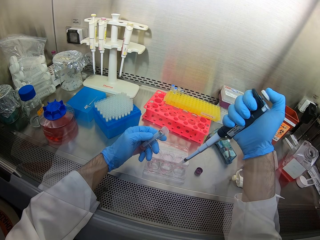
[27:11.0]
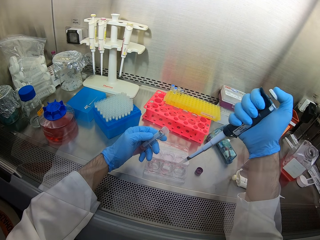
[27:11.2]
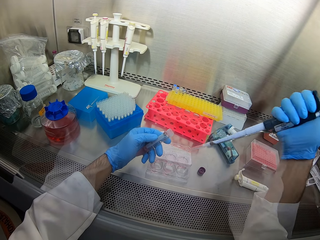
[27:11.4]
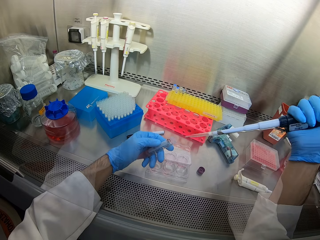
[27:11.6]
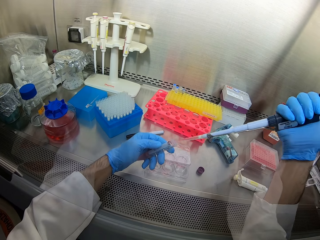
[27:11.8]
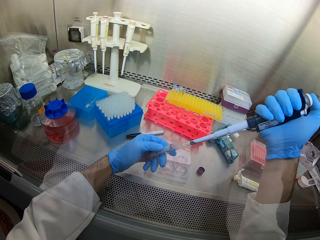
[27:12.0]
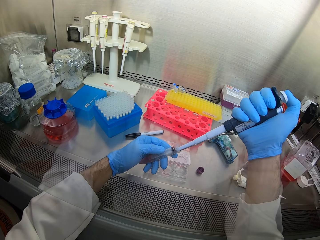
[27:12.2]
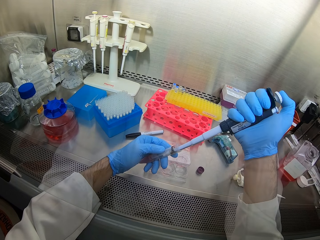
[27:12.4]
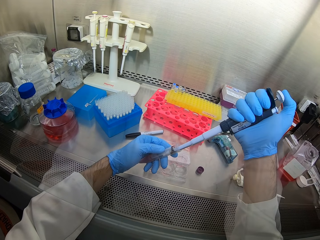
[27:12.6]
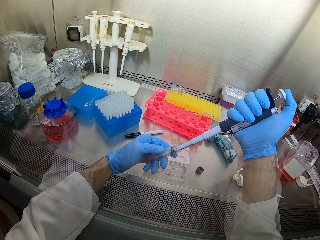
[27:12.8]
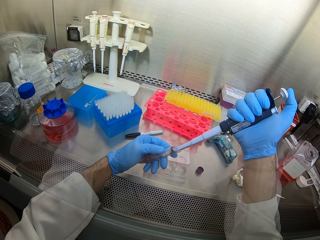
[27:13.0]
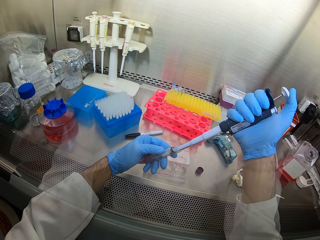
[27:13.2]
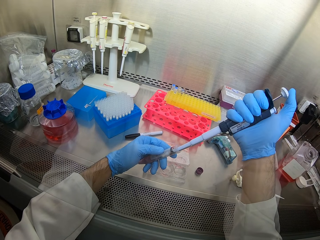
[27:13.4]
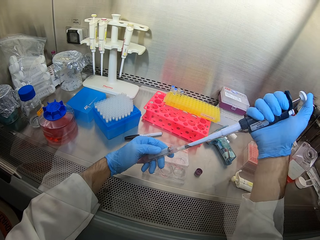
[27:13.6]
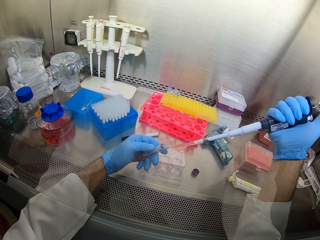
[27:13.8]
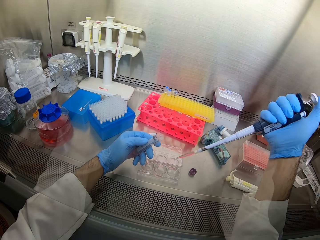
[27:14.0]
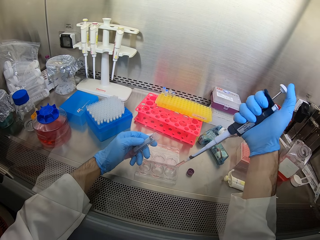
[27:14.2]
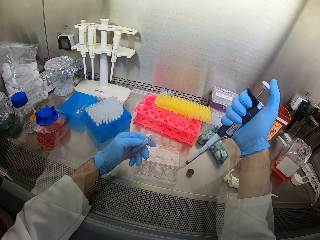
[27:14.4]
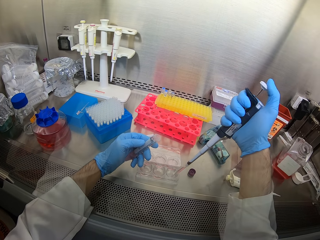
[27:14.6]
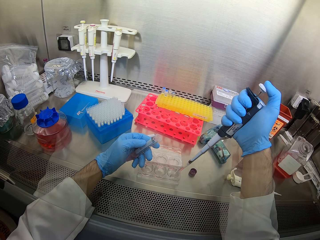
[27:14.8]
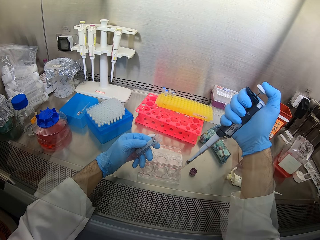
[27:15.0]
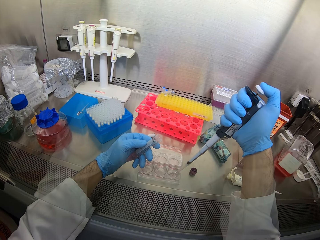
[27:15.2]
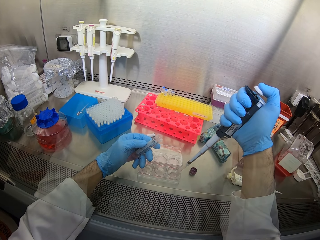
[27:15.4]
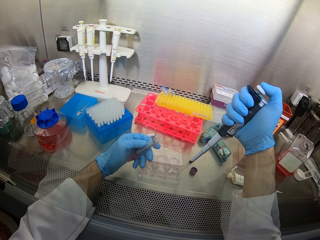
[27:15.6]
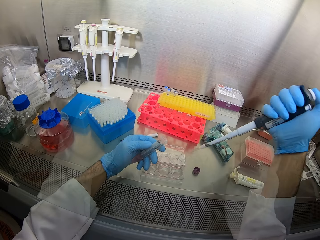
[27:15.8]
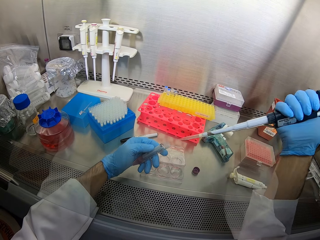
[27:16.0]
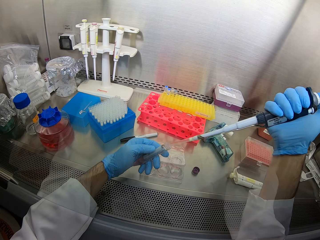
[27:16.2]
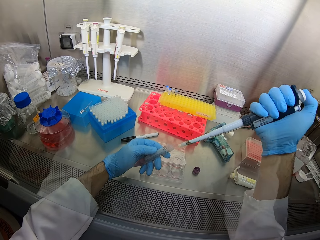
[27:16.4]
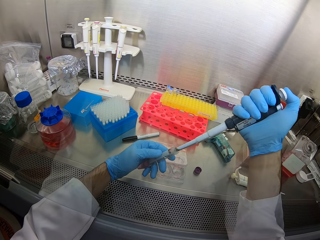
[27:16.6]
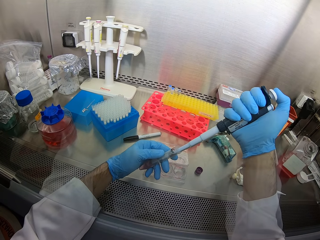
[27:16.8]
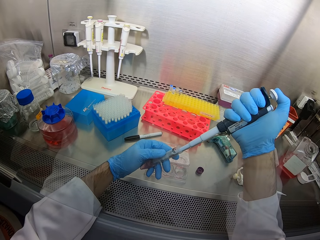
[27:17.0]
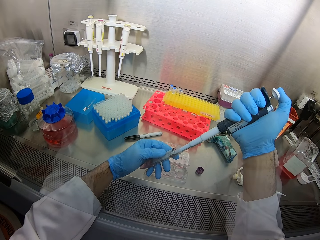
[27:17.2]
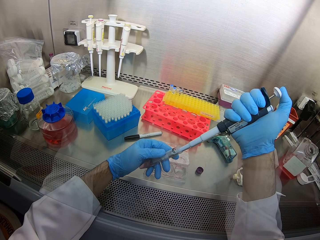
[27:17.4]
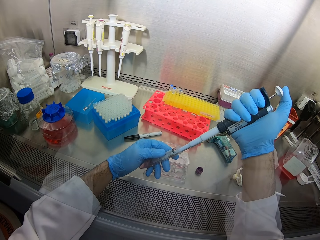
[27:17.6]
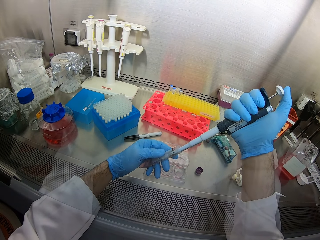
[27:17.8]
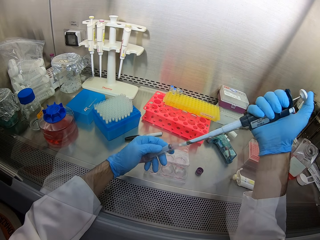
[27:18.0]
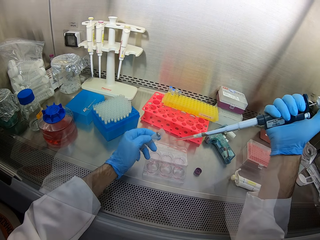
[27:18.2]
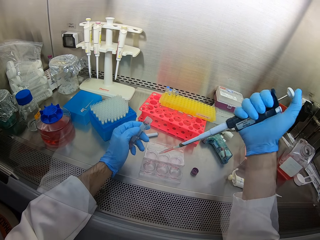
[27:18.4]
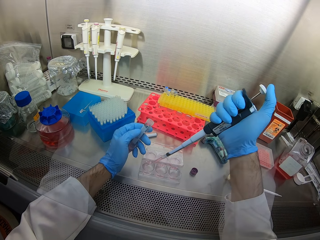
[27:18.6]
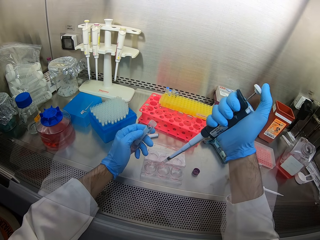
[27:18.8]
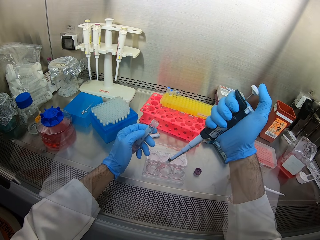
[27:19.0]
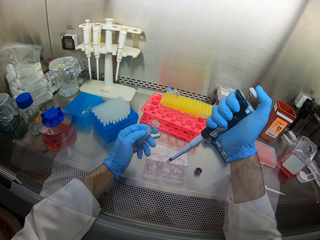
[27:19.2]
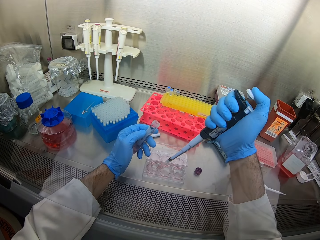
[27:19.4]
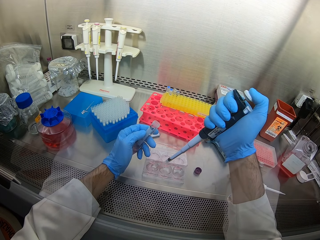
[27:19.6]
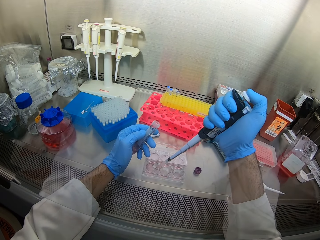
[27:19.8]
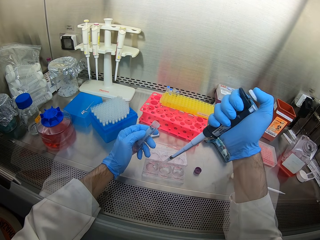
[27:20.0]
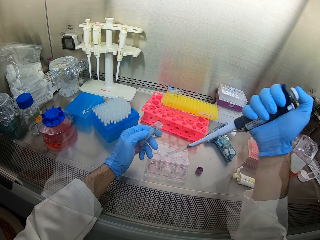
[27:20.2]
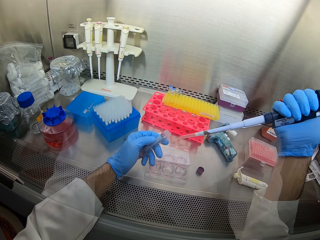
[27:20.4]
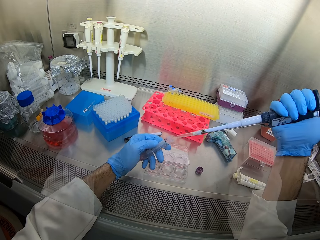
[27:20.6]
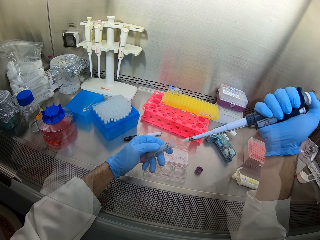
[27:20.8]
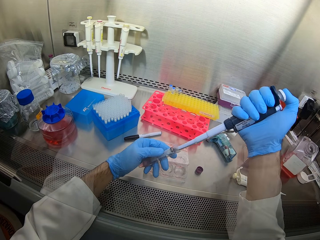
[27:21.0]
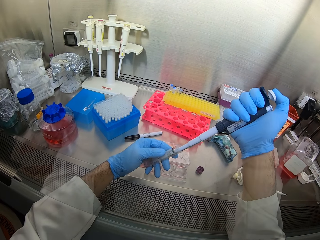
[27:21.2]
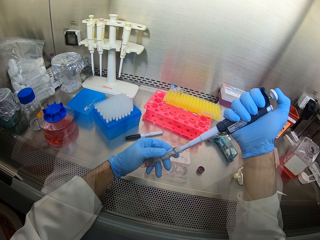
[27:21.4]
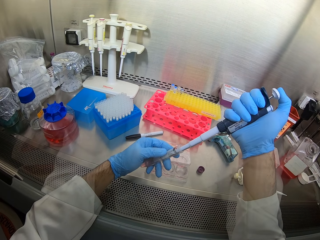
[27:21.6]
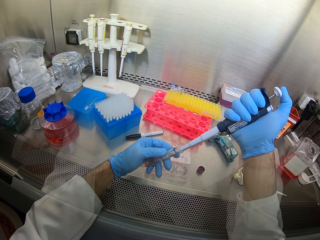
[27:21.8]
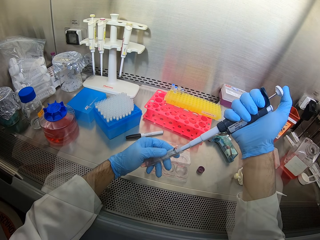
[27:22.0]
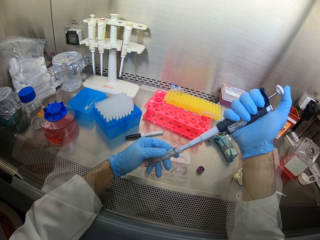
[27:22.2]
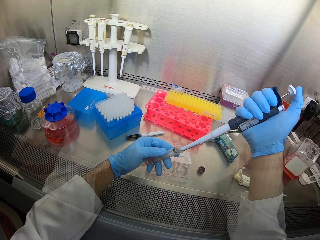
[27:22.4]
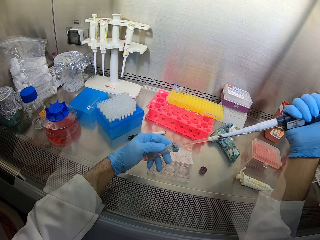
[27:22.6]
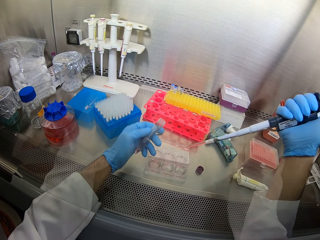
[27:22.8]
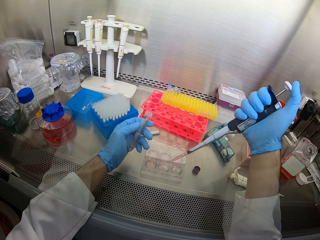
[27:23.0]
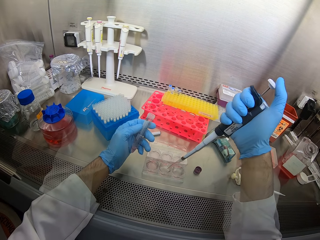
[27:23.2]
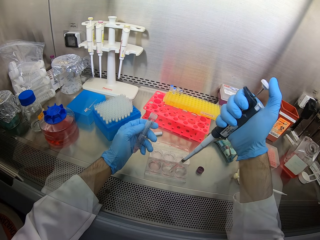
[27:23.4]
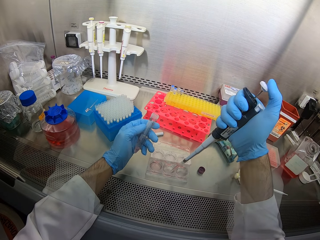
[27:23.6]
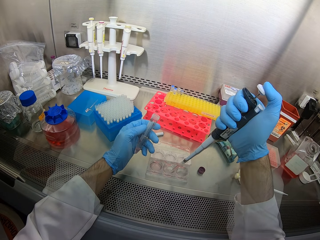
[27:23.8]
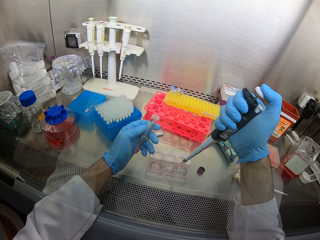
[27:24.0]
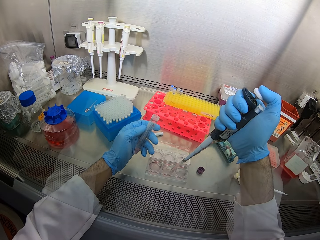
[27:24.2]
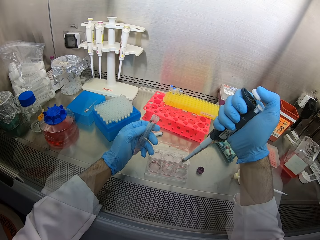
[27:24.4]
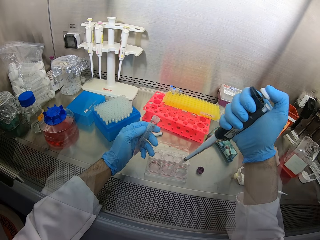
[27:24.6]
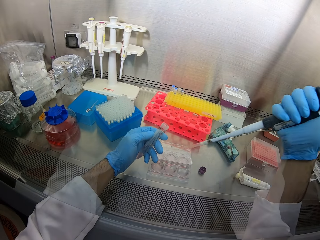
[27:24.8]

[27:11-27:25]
The camera wearer inserts a tool in a bottle, scoops liquid from the bottle, removes the tool from the bottle, and pours liquid to a container. They insert the tool in the bottle, scoop liquid from the bottle, and pour liquid to the container. They insert the tool in the bottle, scoop liquid from the bottle, and pour liquid in the container.

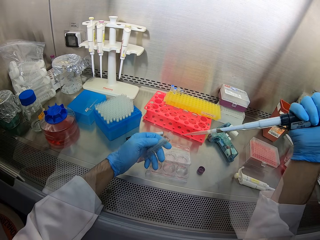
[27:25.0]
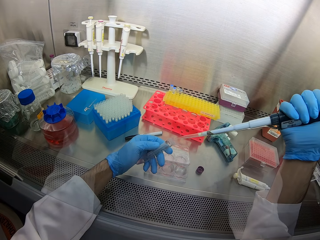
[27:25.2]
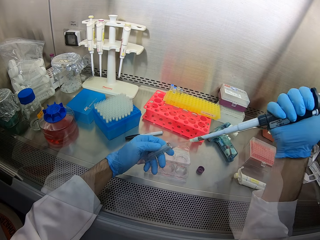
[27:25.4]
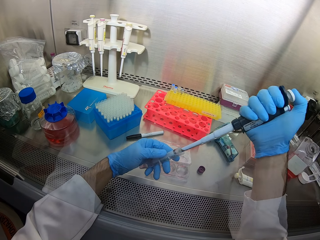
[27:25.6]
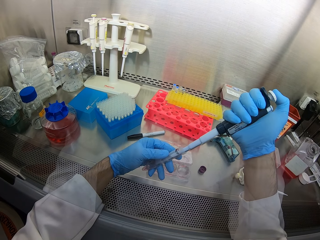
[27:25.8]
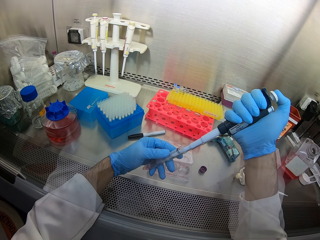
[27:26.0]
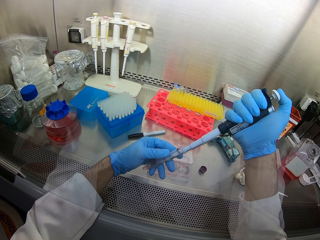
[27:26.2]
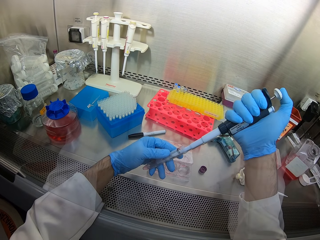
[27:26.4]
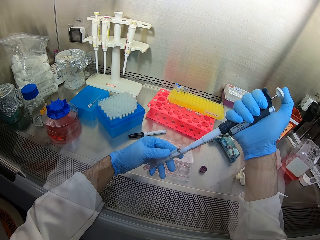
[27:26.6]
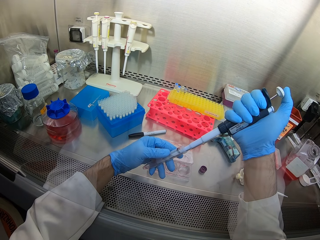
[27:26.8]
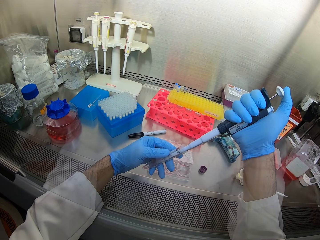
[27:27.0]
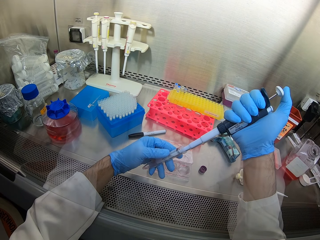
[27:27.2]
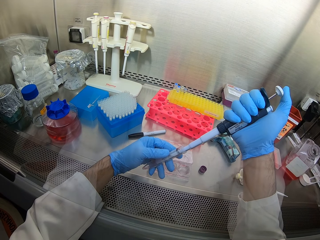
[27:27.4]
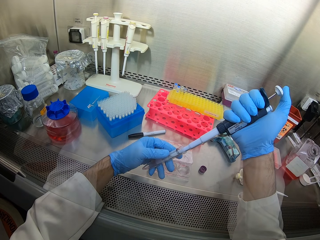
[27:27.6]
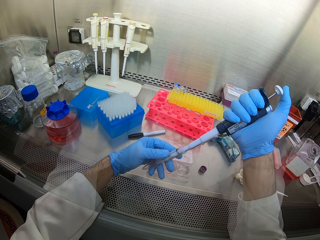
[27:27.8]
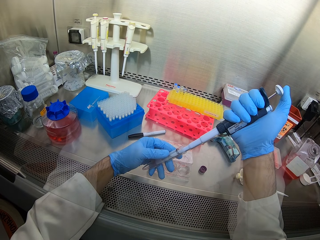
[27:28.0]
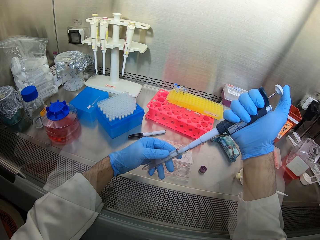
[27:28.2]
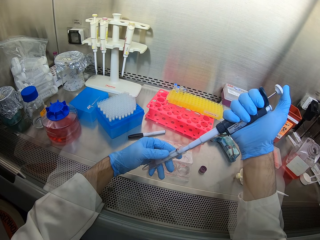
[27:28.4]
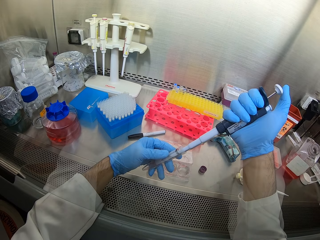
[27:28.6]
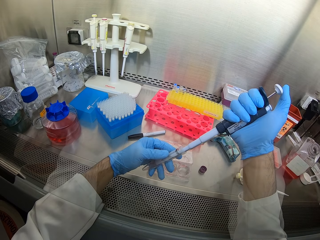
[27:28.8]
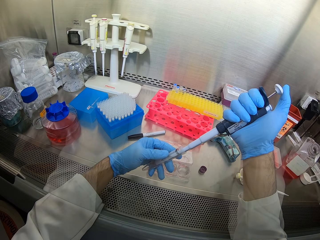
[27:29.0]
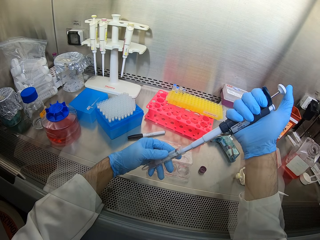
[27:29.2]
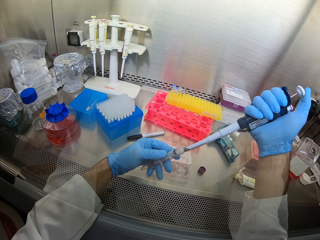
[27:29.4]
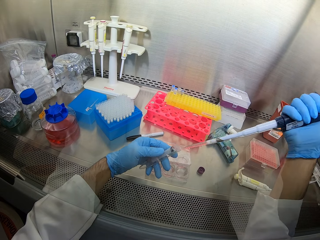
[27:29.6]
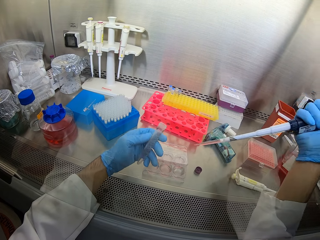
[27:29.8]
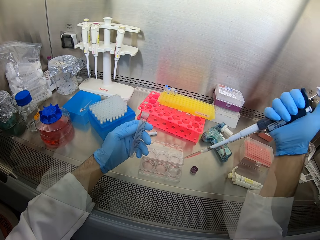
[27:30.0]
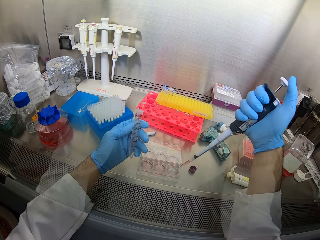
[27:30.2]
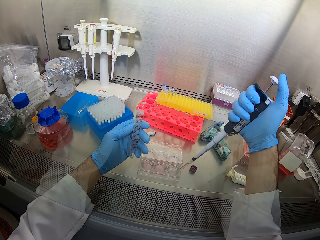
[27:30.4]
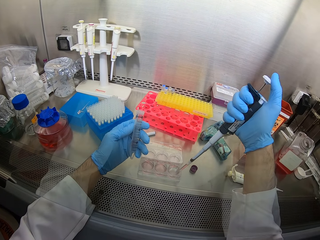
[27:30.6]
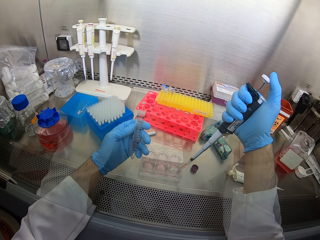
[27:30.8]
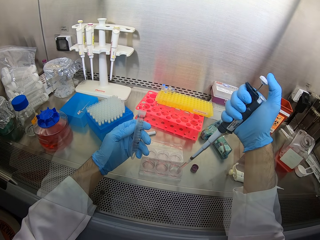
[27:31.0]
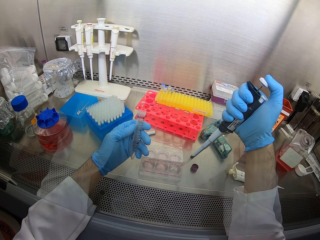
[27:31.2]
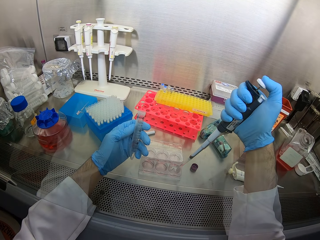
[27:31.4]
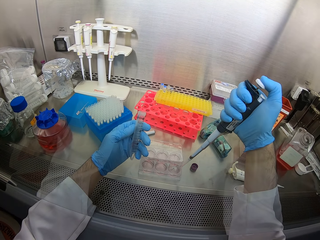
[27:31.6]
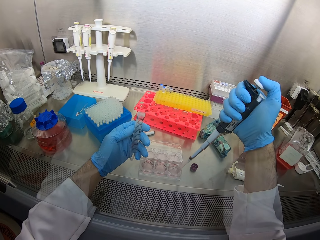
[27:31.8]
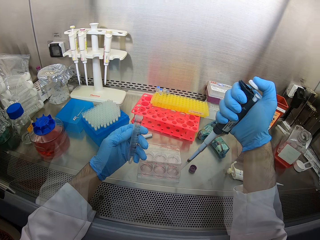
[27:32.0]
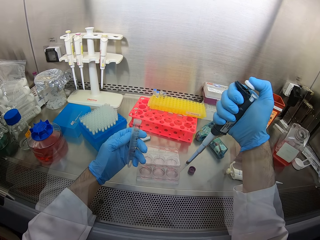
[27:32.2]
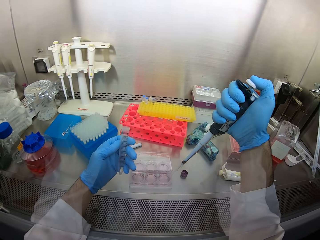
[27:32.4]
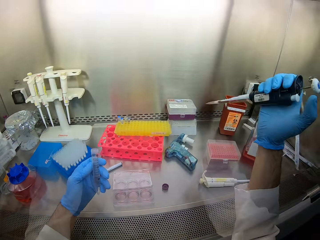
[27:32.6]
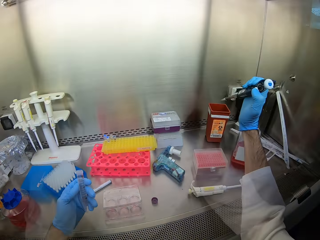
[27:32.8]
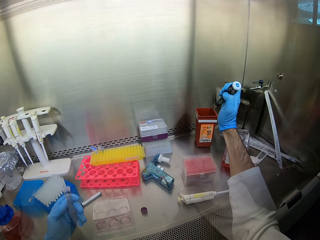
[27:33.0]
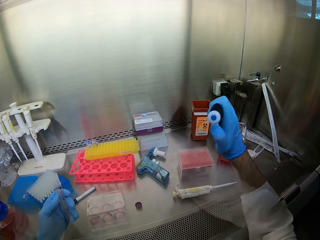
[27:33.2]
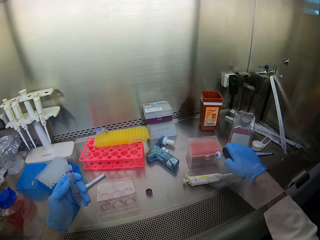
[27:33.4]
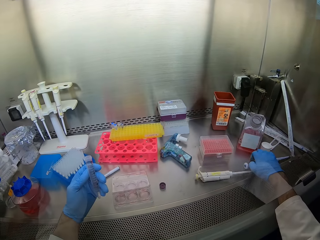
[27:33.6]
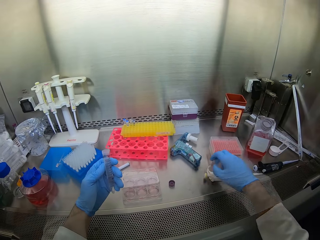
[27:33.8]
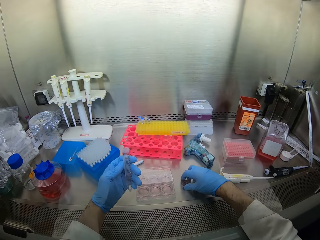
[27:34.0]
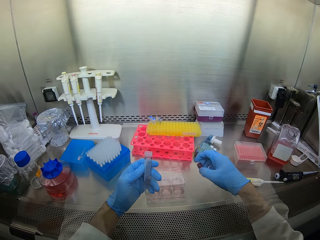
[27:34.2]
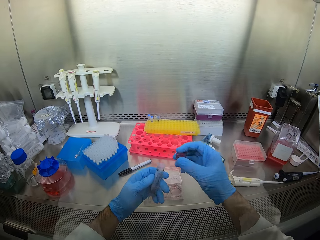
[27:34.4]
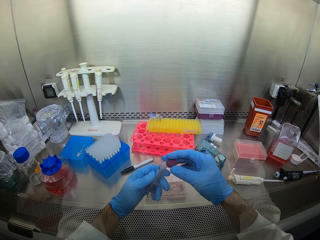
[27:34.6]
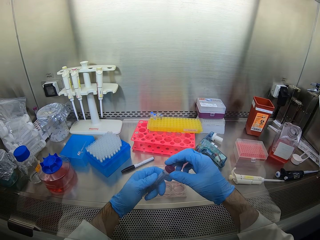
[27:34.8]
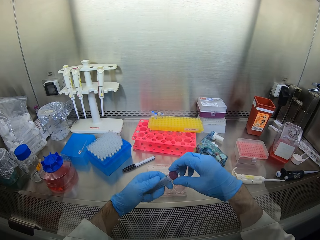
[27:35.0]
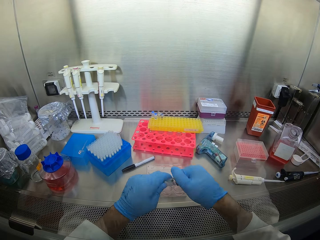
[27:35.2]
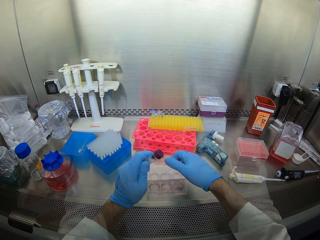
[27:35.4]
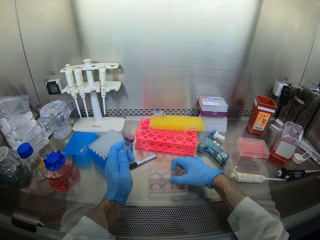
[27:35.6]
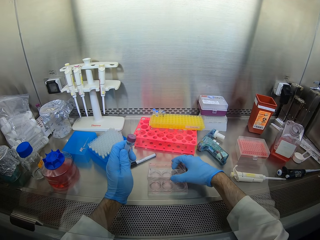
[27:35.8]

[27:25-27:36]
The camera wearer inserts a tool in a bottle, scoops liquid from the bottle, removes the tool from the bottle, and pours liquid in a container. They pour liquid in a bucket, put the tool down, pick a lid, and cover the bottle.
